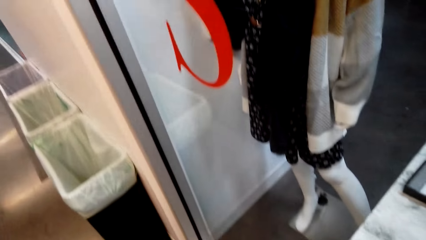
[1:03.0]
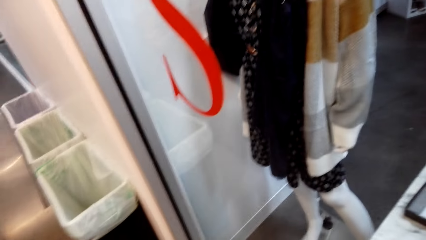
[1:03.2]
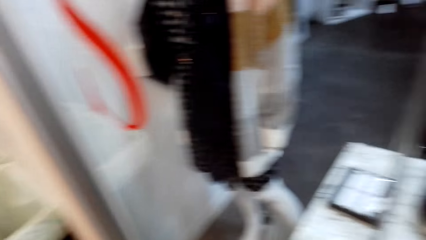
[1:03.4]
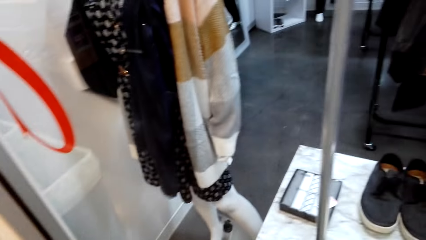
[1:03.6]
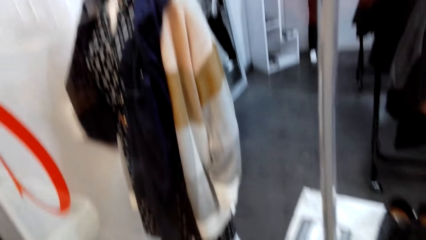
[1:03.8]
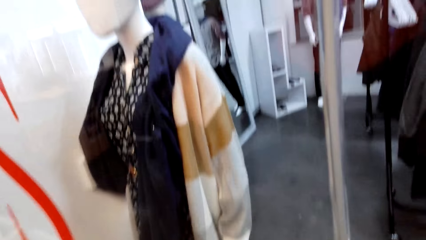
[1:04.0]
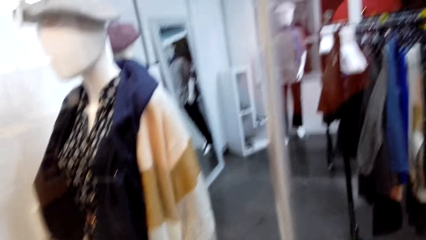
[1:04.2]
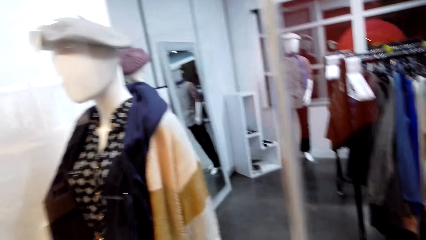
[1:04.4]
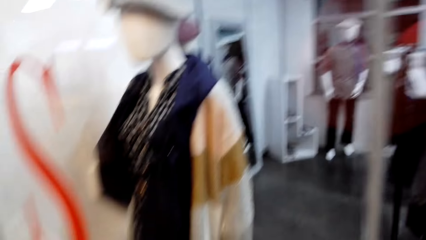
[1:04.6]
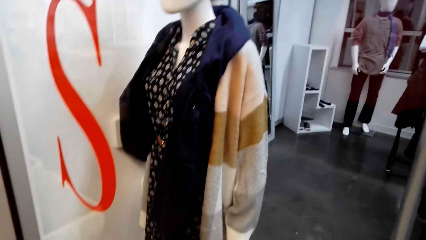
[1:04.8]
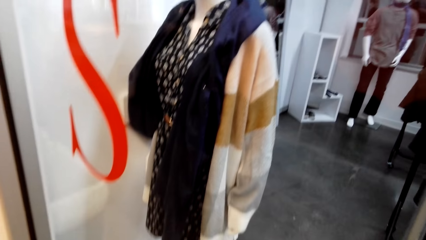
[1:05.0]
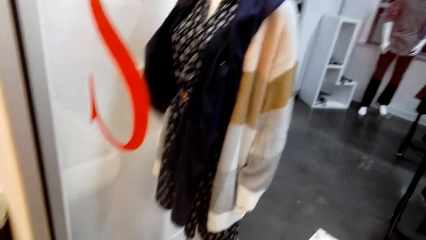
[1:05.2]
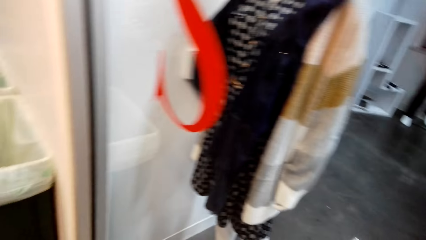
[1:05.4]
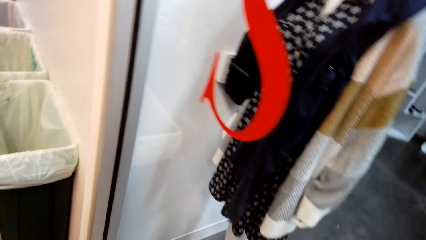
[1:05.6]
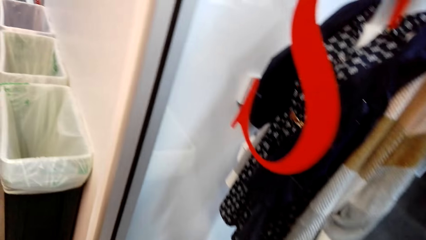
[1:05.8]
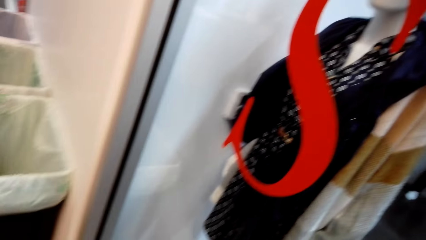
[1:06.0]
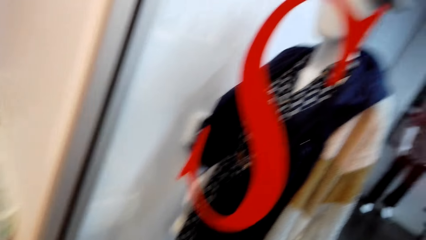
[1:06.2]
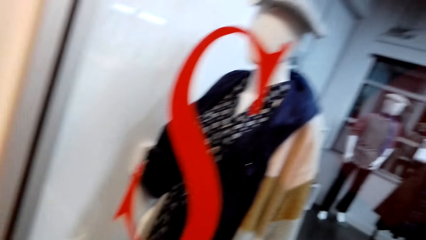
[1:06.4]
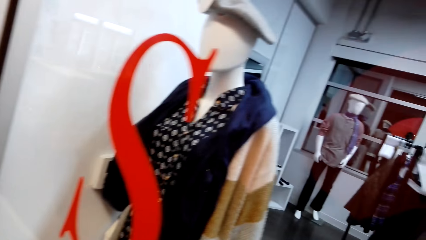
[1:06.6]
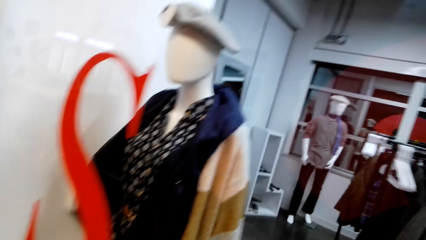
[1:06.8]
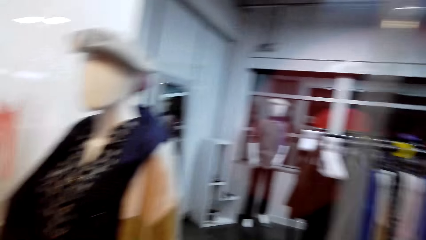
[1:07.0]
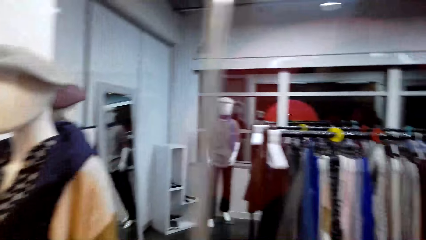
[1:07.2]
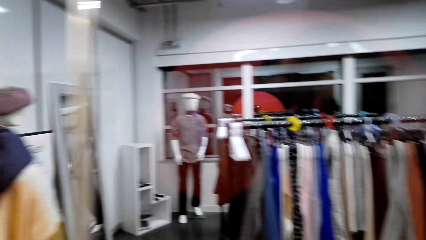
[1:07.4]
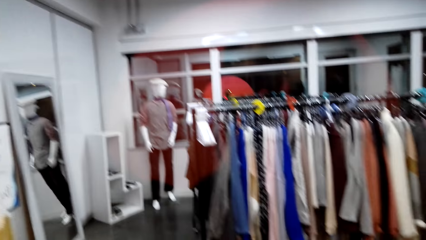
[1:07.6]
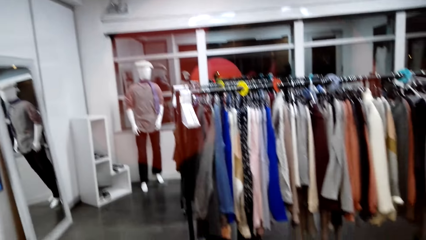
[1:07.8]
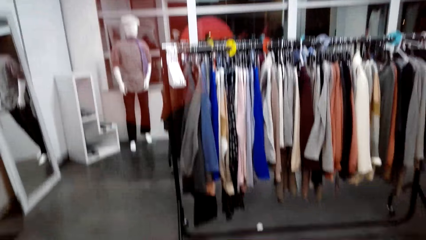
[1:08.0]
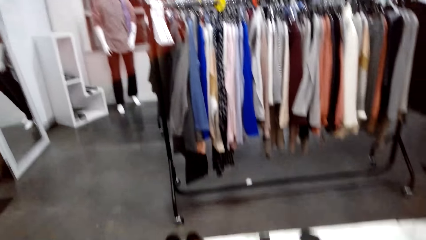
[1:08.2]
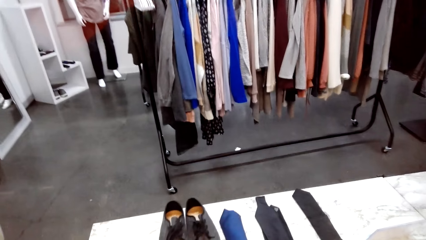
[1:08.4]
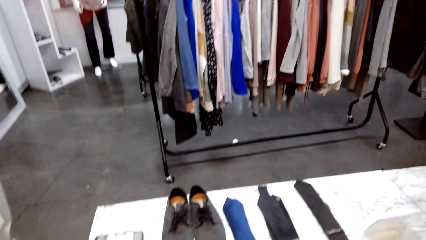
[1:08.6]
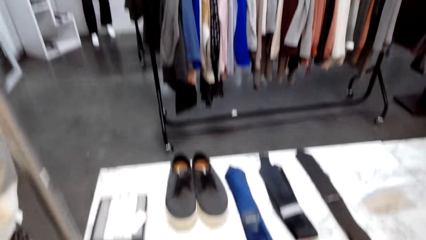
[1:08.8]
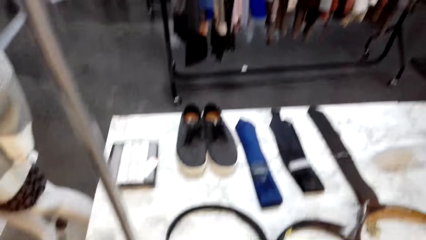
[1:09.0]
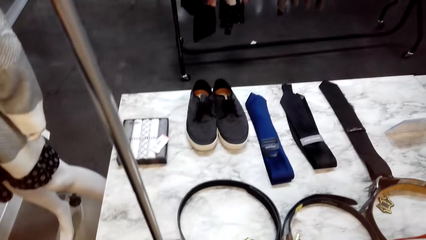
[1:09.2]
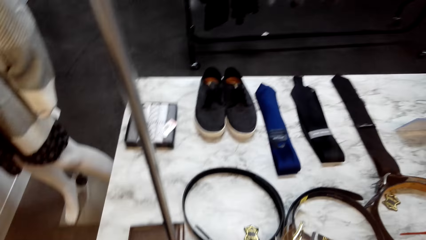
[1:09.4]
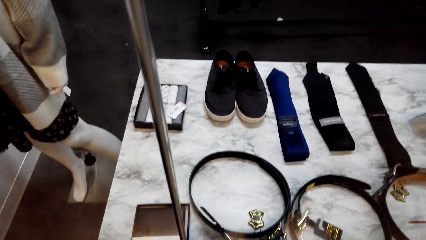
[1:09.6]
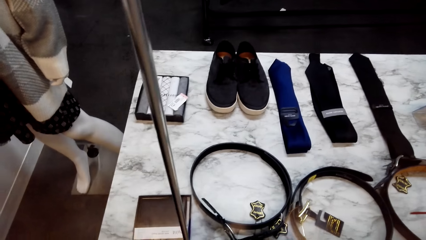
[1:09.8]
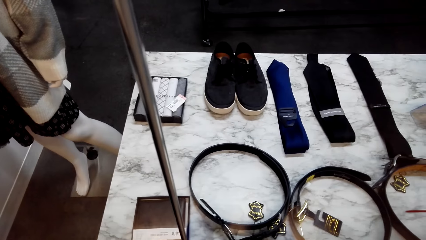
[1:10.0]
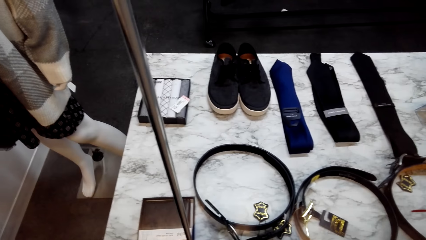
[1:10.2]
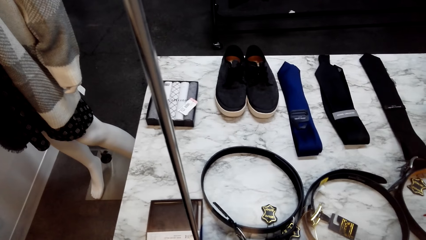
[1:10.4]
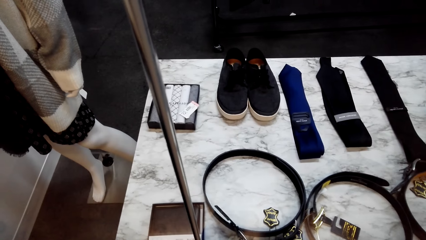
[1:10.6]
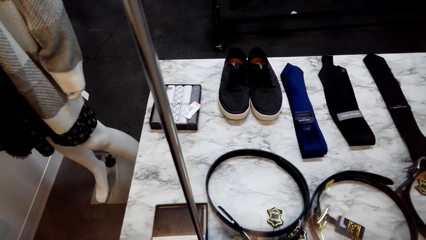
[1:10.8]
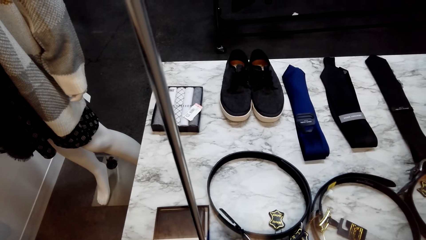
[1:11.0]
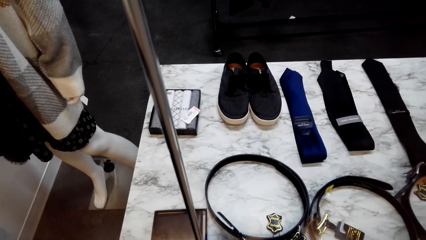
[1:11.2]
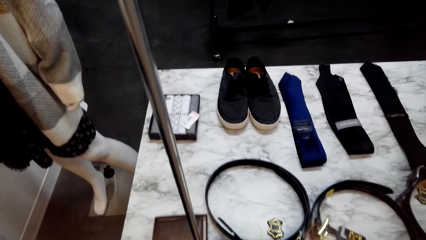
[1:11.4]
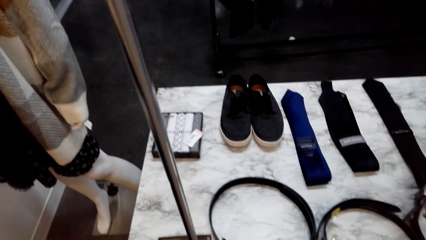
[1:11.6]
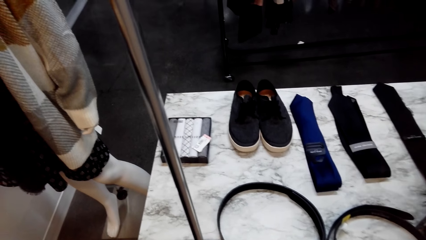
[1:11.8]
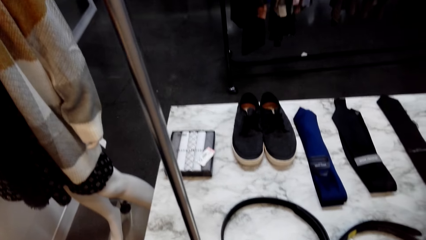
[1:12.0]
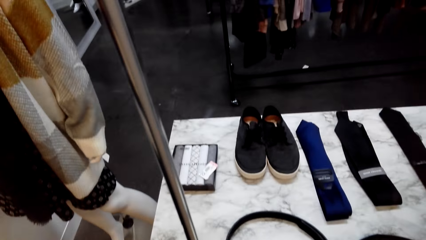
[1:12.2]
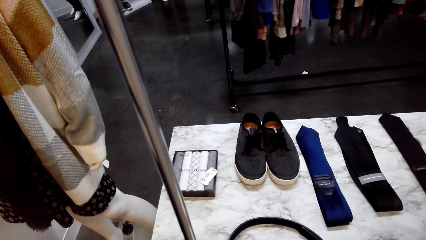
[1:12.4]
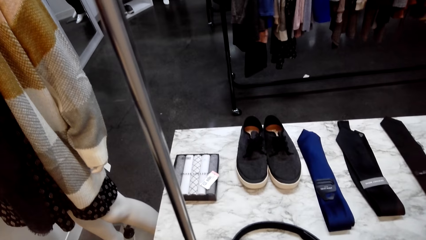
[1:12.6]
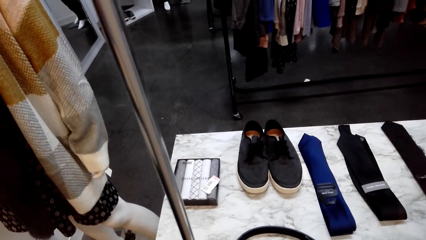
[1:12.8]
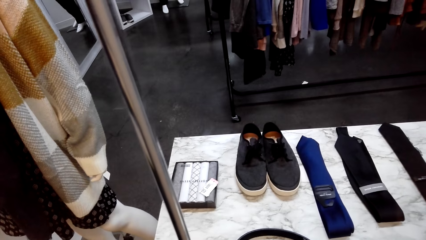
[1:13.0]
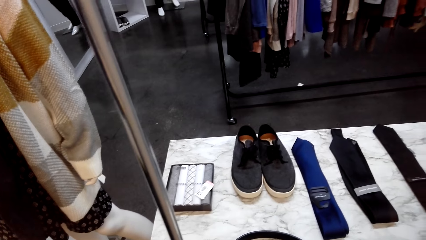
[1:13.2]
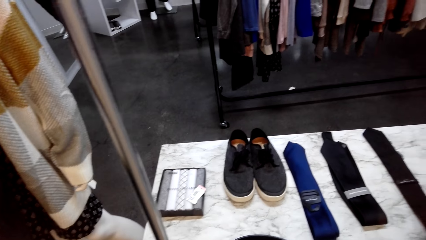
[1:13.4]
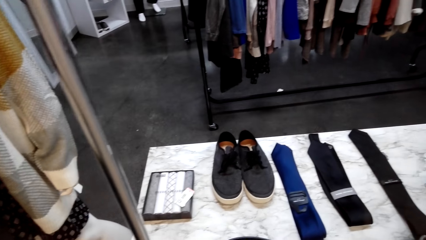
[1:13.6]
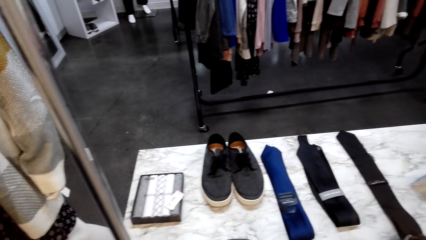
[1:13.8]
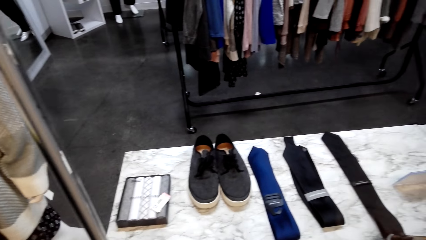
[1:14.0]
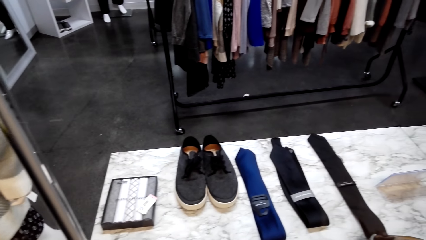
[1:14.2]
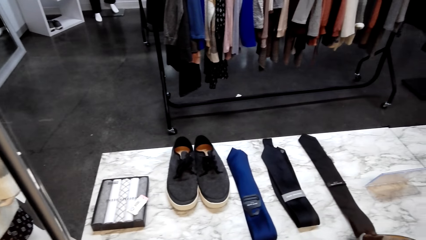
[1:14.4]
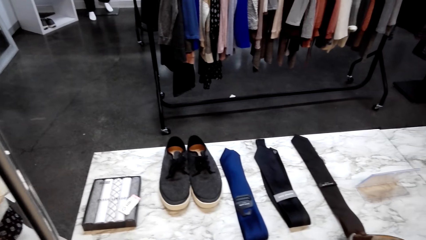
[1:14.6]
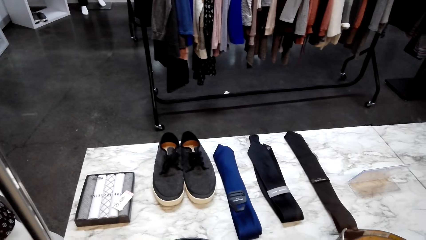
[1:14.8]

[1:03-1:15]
The camera wearer looks at the mannequin. They look at the clothes through the glass. They look at the display.

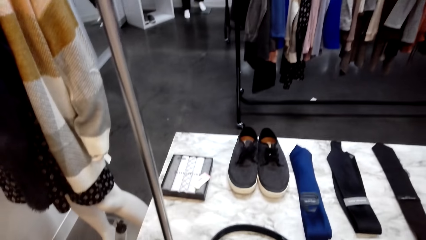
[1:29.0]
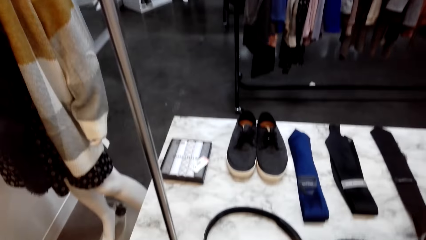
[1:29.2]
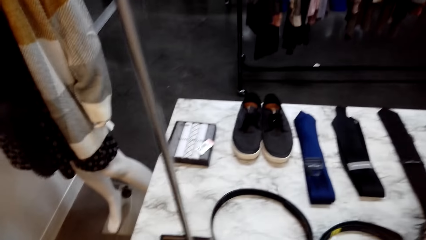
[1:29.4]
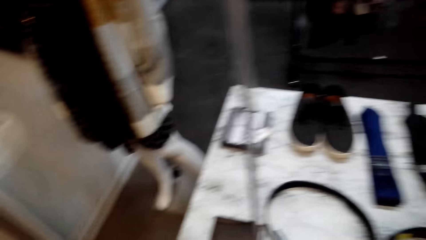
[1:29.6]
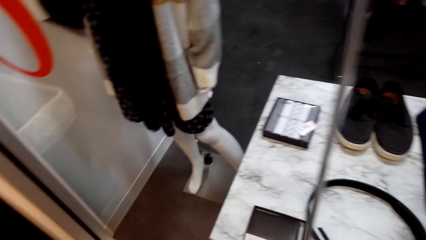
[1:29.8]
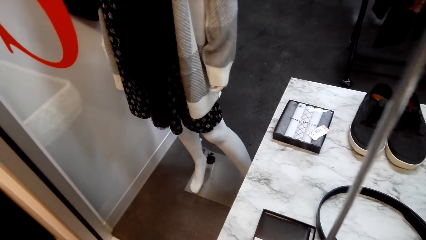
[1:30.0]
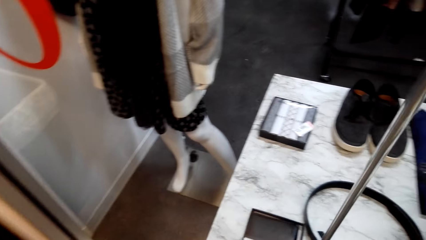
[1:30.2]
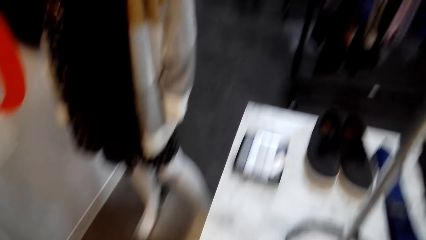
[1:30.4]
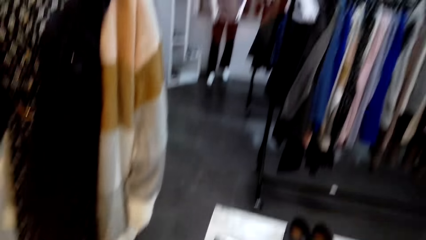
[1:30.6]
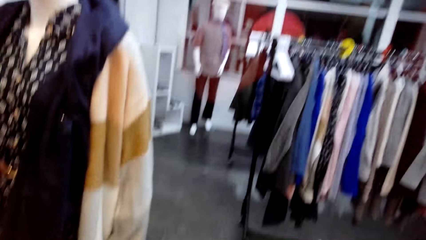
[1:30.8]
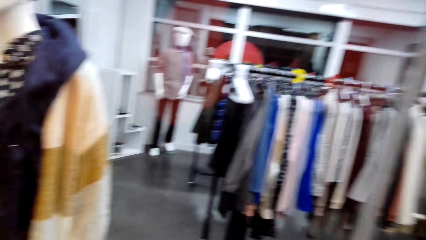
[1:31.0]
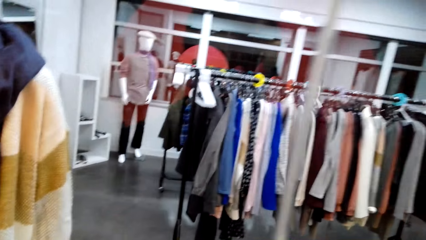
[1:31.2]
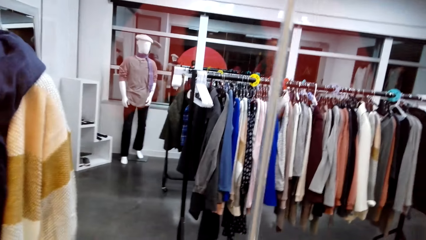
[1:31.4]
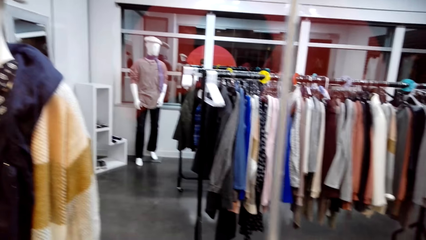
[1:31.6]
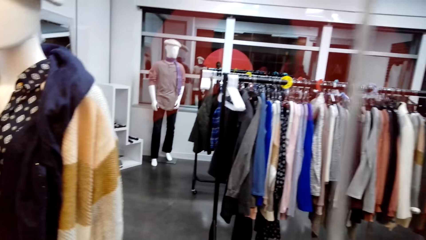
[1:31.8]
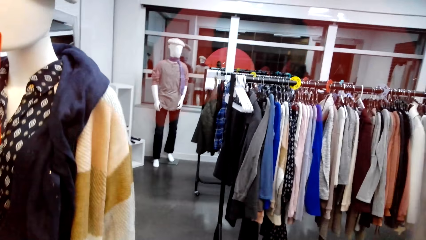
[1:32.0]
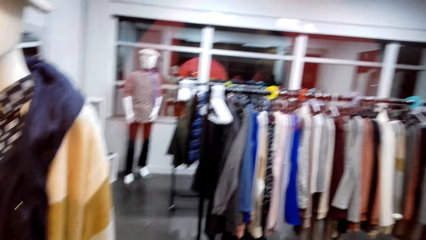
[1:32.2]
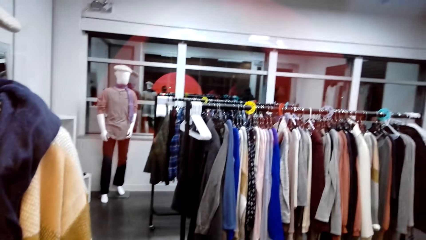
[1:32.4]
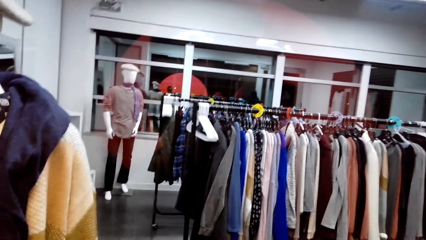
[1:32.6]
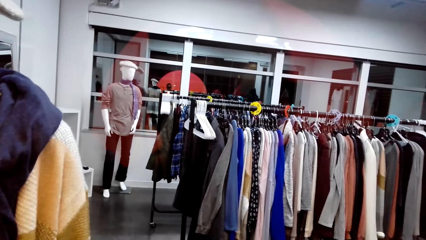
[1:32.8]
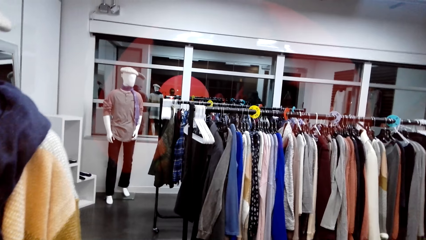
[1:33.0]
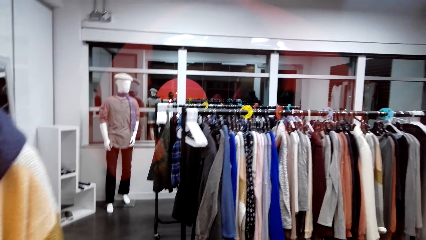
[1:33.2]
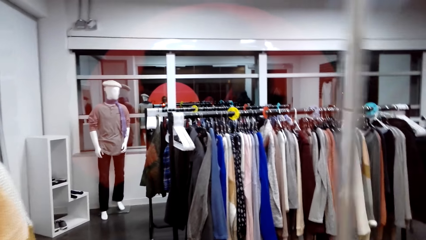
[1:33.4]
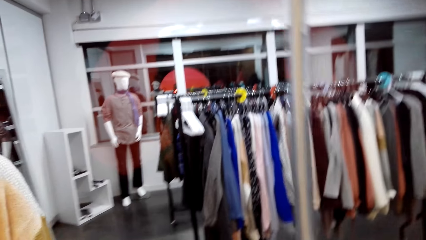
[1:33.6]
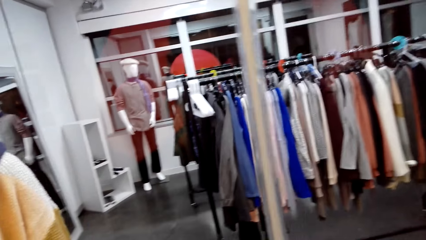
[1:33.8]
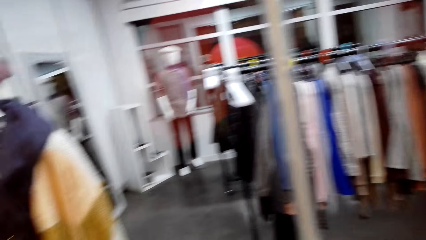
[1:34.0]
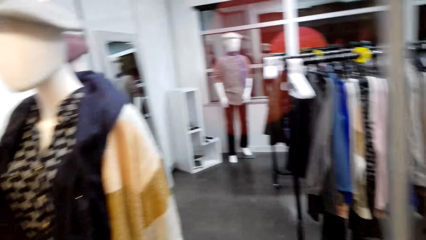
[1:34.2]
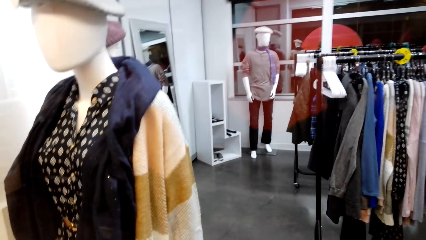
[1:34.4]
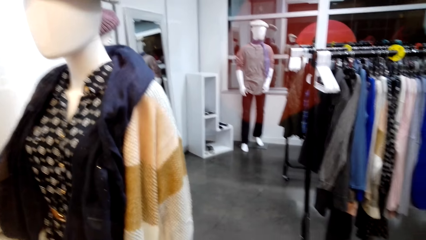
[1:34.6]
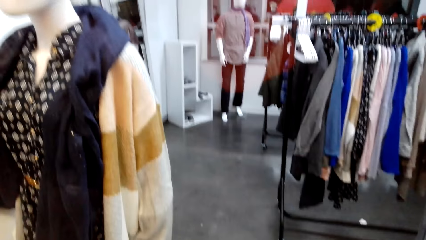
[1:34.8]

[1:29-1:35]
The camera wearer looks into the store.
